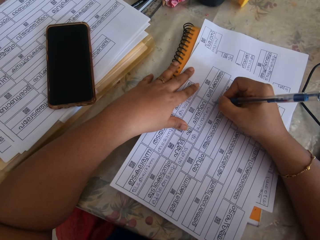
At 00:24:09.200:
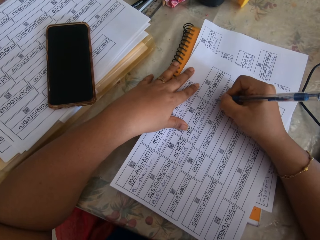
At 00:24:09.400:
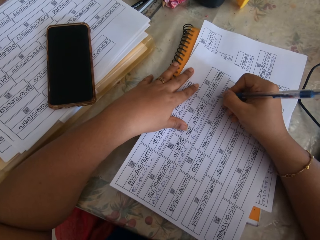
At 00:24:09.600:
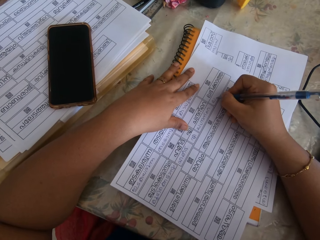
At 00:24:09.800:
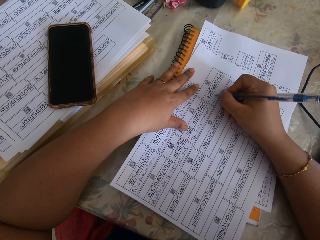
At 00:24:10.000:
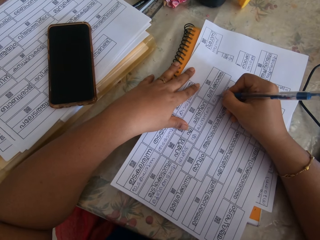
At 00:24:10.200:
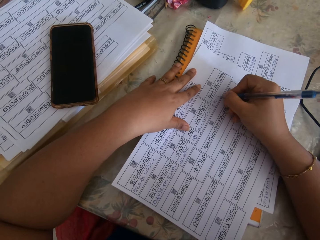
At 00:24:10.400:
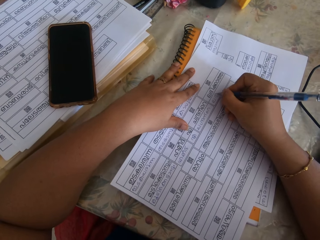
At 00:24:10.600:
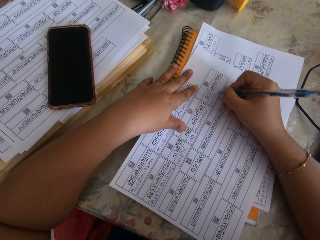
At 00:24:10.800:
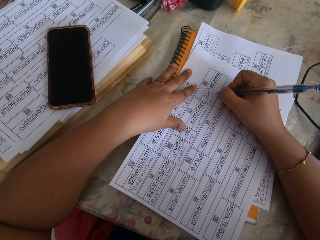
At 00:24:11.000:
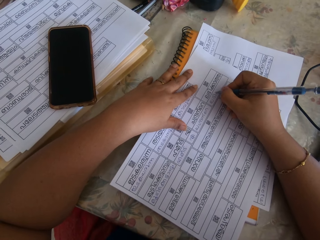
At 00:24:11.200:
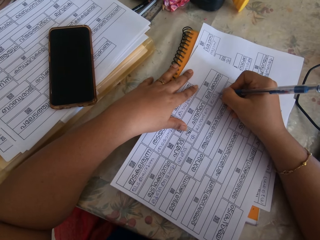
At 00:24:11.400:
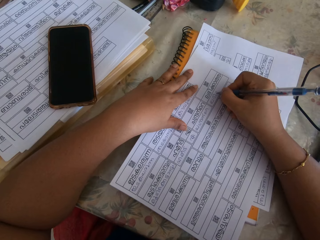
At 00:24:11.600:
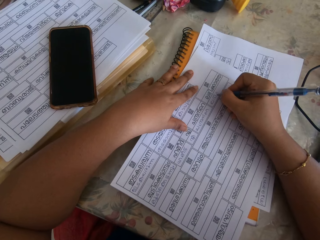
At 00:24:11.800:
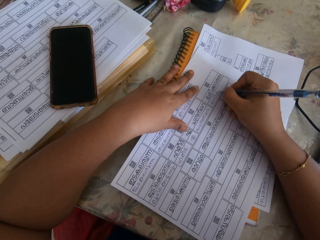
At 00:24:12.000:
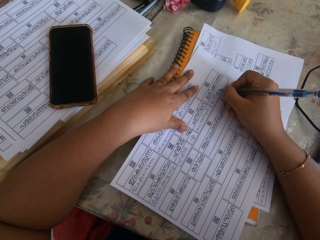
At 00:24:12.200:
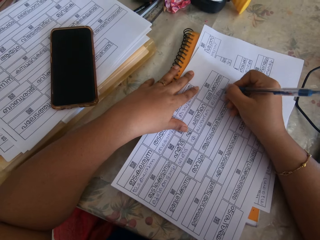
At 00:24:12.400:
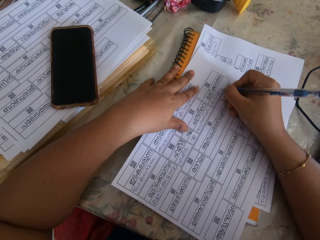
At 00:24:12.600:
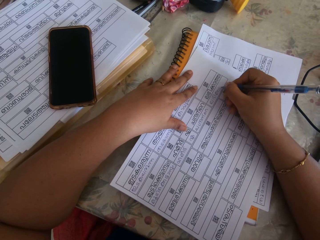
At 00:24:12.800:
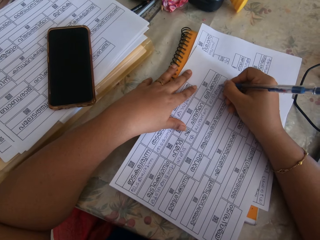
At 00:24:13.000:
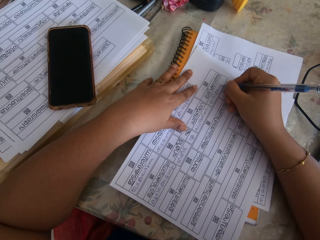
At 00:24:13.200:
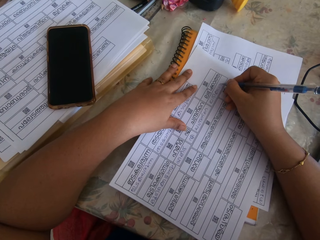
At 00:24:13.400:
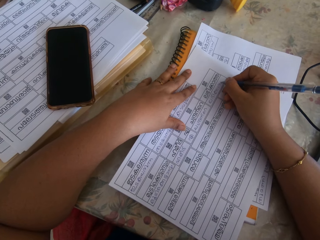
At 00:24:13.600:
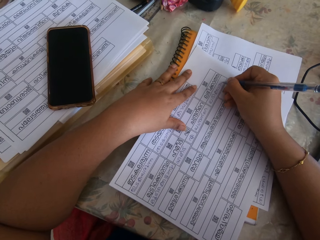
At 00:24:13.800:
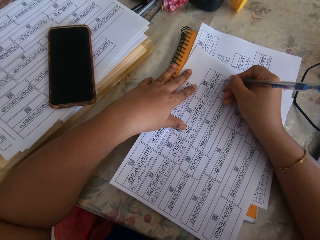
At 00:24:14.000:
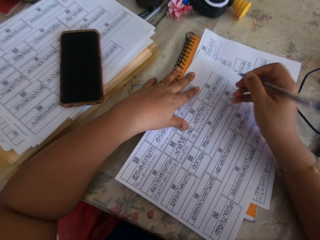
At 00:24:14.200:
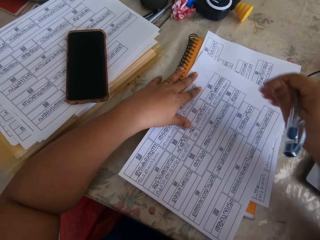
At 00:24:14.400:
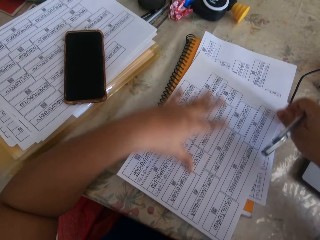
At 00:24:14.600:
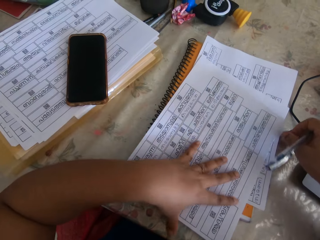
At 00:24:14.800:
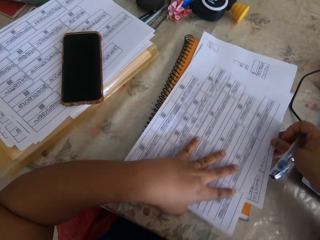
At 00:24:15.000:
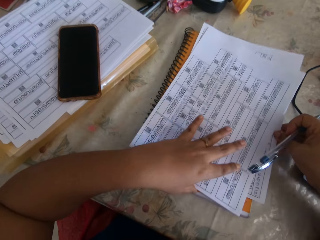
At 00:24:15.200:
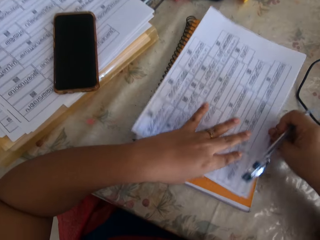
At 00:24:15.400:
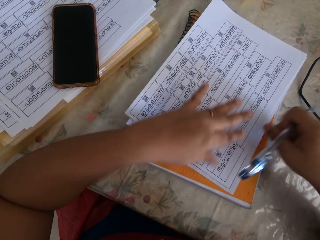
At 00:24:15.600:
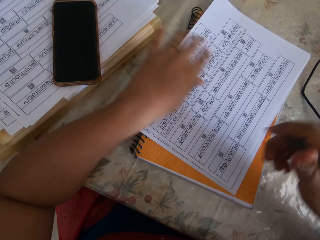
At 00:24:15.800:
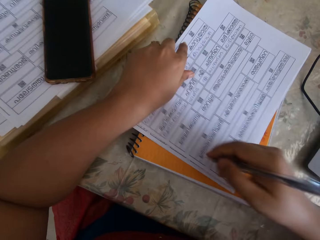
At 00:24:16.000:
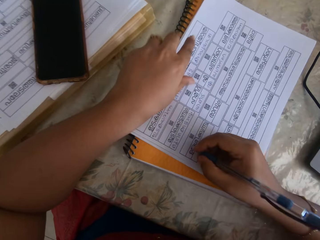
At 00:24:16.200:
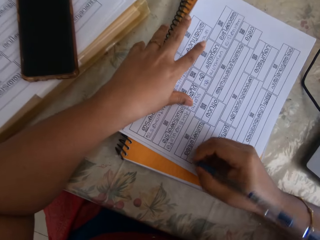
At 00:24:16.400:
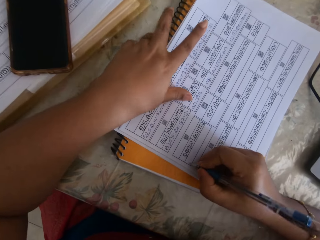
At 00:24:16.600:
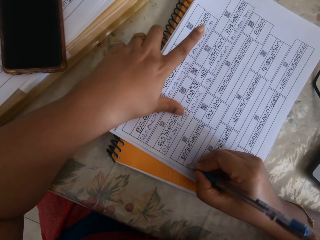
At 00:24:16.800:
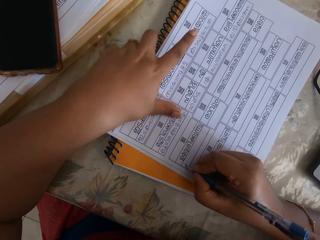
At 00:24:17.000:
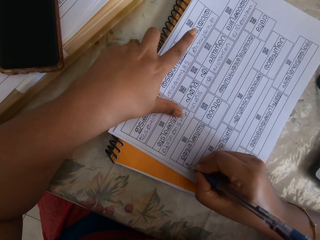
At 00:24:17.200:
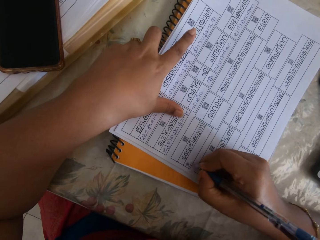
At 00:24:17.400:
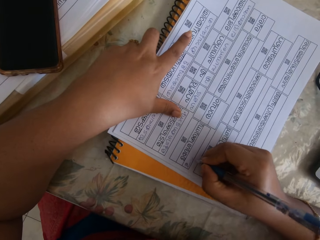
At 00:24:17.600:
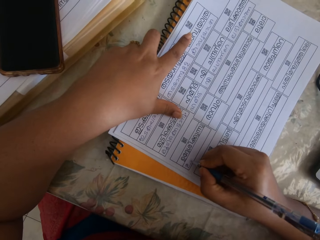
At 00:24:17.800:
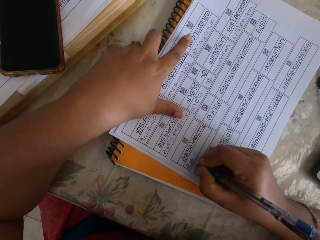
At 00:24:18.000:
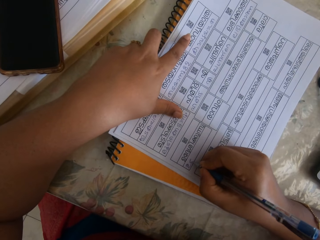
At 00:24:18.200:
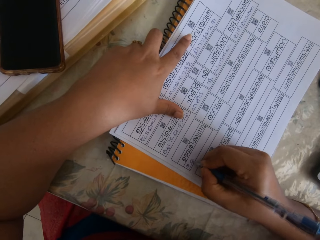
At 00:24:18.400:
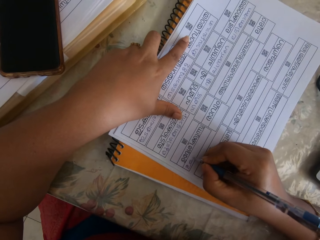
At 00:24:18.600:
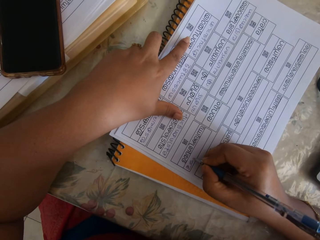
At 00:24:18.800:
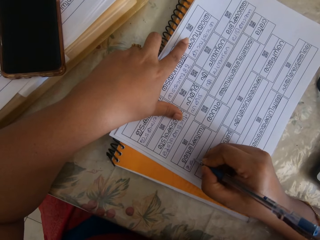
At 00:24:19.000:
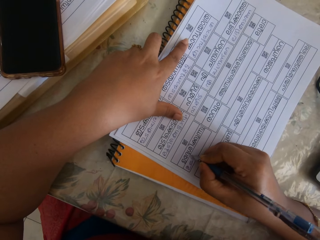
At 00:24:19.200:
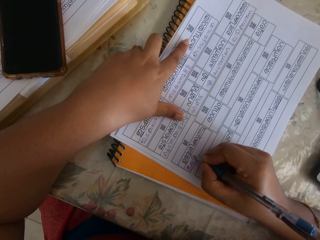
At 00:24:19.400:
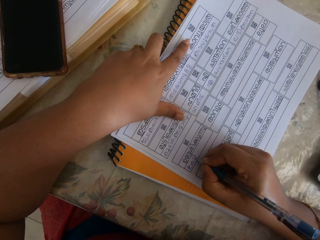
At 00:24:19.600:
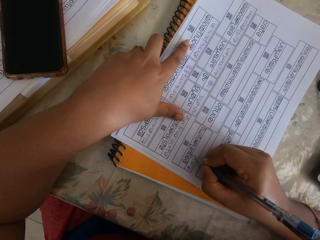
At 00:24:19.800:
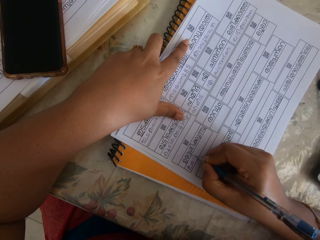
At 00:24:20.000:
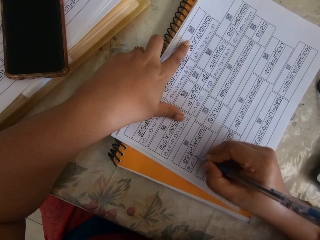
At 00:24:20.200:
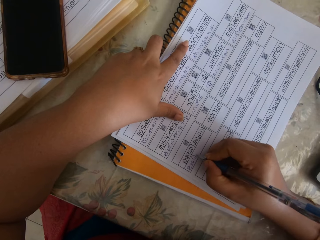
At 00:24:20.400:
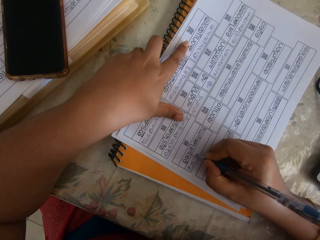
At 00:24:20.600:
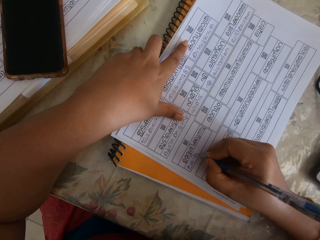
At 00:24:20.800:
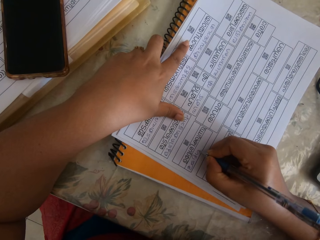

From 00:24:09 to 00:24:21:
The camera wearer adjusts the sheet of paper. They write on the sheet of paper.

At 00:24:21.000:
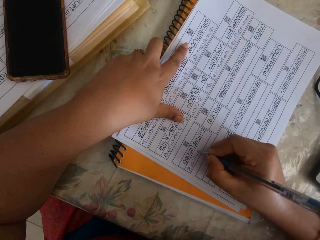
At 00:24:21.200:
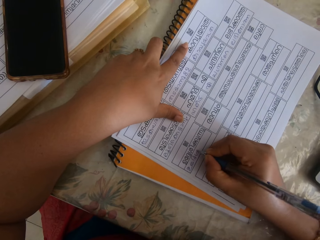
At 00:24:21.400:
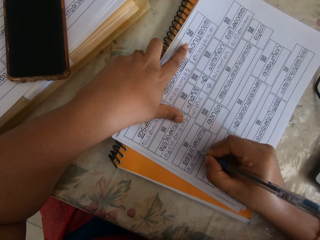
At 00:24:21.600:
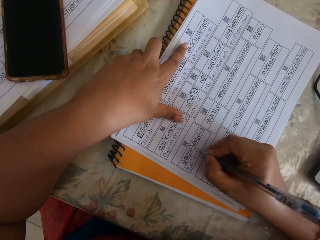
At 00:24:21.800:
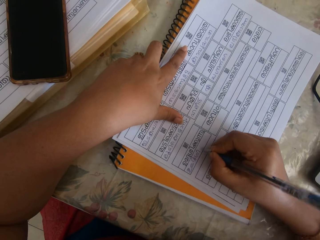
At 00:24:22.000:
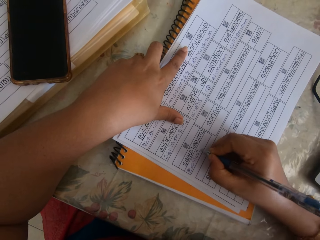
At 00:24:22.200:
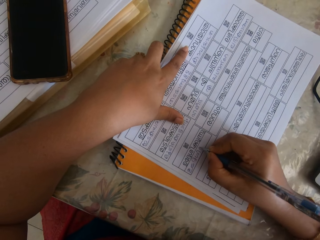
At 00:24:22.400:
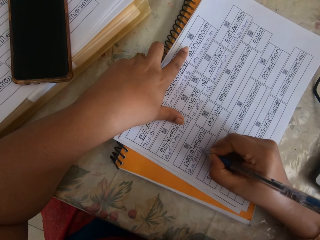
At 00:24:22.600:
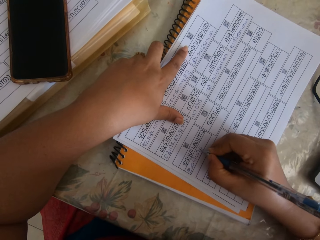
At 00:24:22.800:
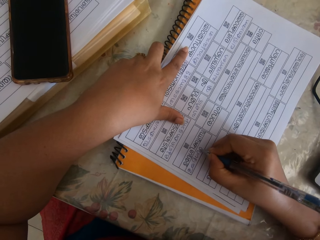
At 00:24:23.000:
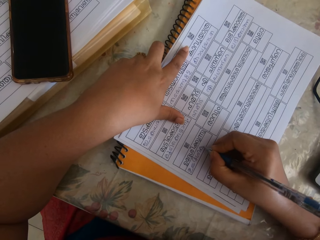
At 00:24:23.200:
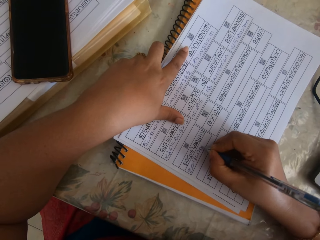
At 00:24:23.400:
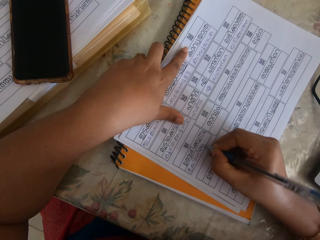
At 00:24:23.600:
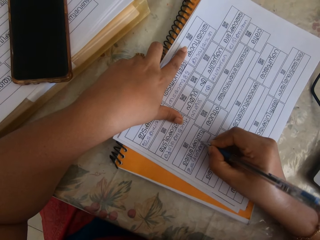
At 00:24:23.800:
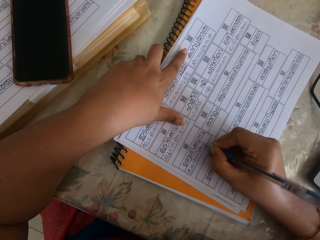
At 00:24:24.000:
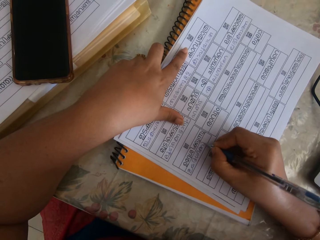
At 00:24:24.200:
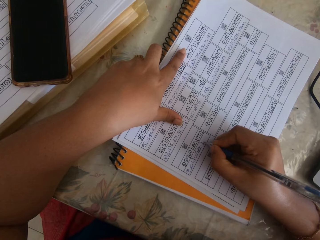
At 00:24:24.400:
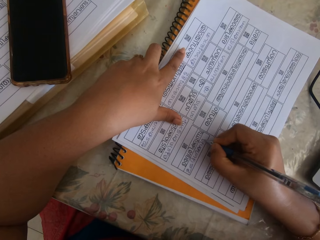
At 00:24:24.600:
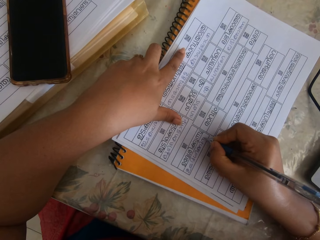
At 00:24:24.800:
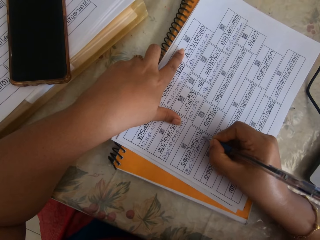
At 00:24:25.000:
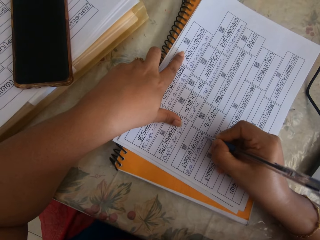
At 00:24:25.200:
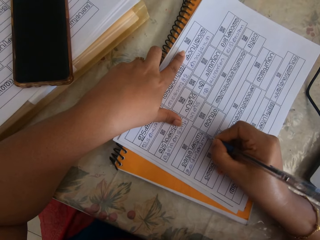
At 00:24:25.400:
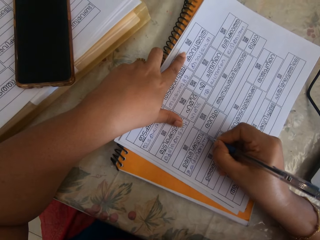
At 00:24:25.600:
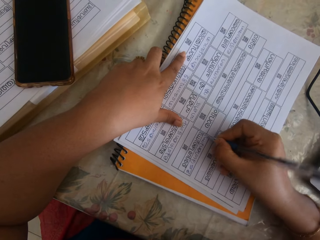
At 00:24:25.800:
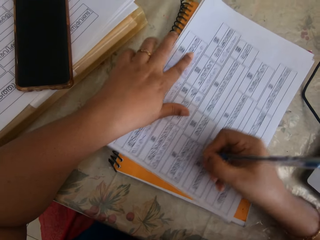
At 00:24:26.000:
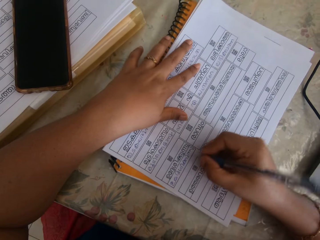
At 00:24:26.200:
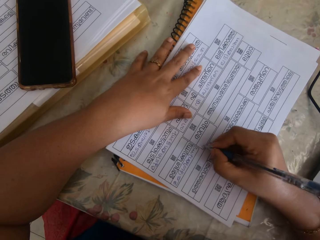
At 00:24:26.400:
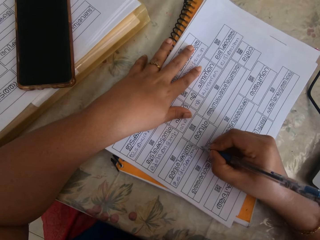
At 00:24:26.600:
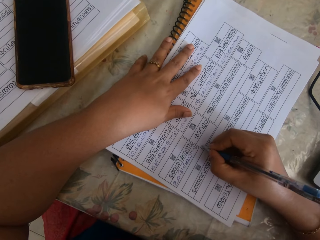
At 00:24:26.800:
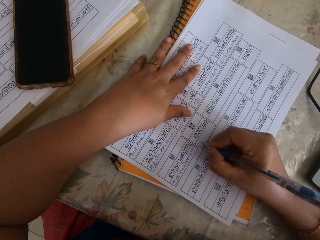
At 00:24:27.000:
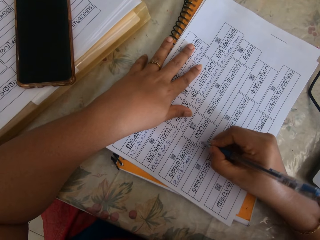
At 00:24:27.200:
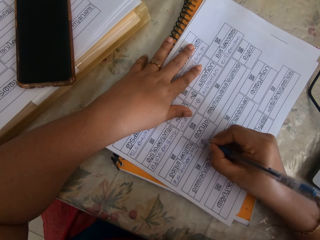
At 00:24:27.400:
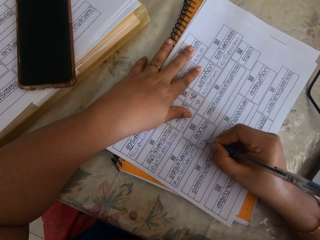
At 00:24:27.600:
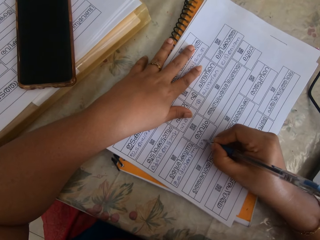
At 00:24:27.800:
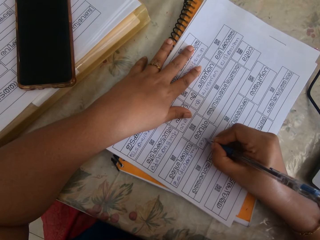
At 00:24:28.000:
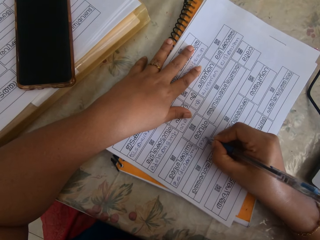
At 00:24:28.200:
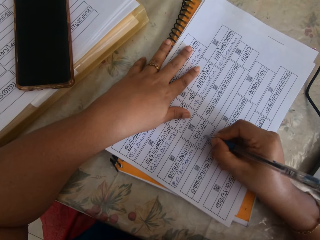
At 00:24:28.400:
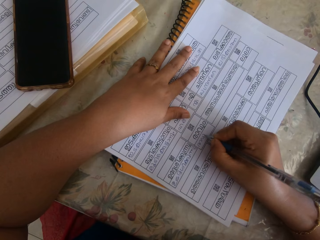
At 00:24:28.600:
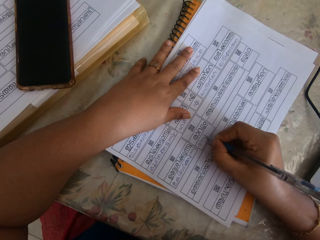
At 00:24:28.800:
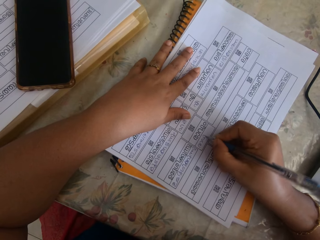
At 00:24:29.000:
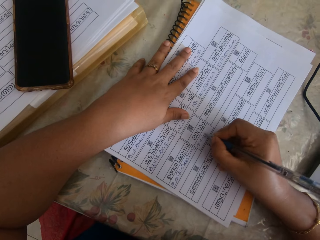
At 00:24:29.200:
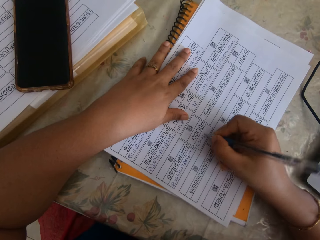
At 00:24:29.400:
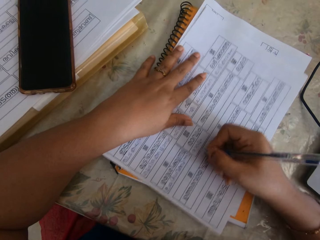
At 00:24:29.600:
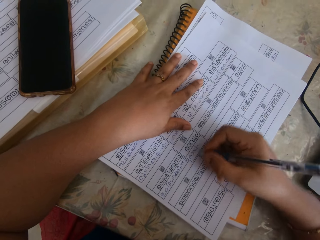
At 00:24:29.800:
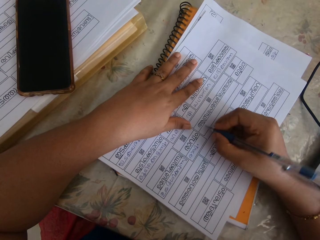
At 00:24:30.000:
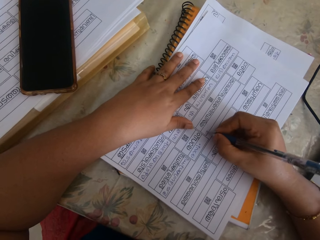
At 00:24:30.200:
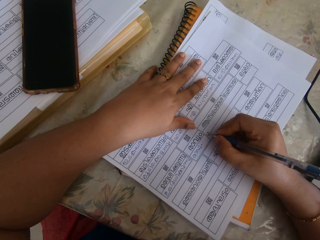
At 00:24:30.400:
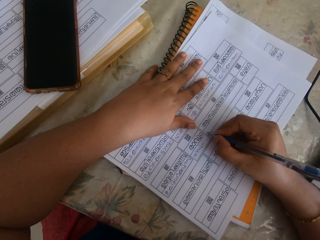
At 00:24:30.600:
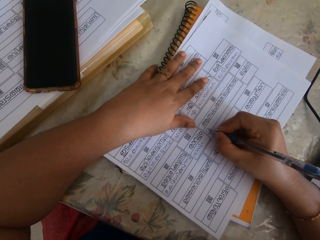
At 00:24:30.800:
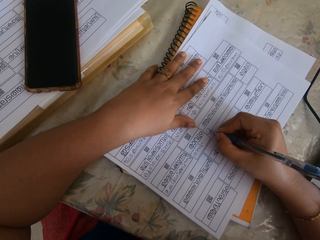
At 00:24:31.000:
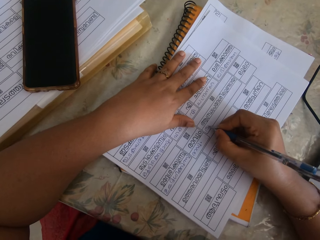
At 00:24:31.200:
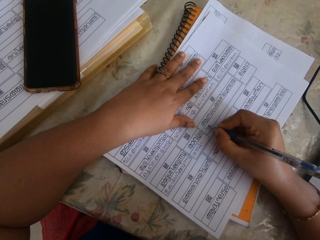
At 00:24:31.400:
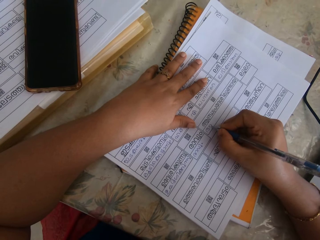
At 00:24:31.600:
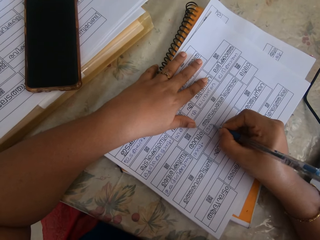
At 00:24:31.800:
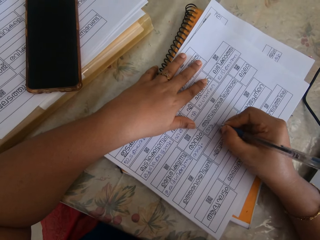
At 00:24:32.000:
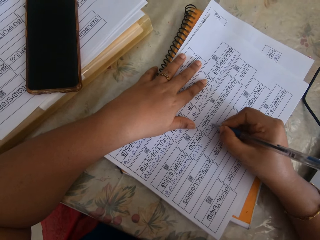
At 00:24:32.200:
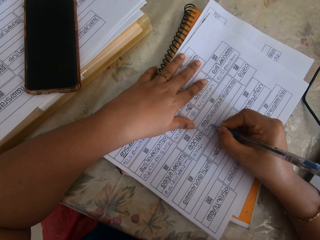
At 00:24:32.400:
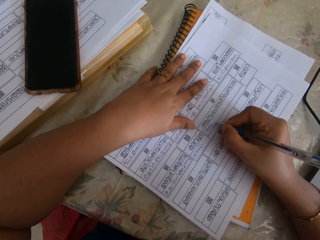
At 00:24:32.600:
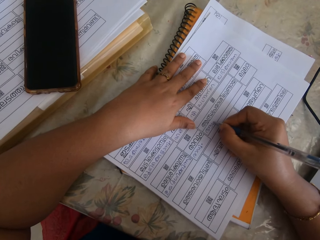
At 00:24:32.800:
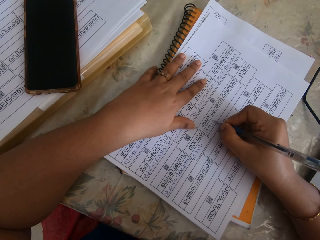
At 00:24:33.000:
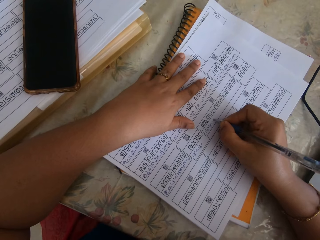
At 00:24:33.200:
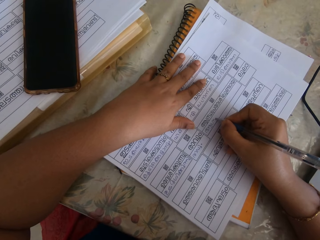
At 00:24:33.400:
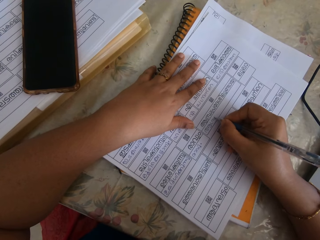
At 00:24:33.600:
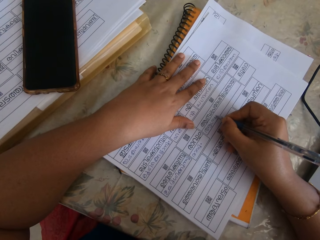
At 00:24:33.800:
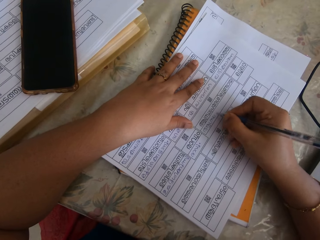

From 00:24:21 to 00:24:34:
The camera wearer adjusts the sheet of paper.
